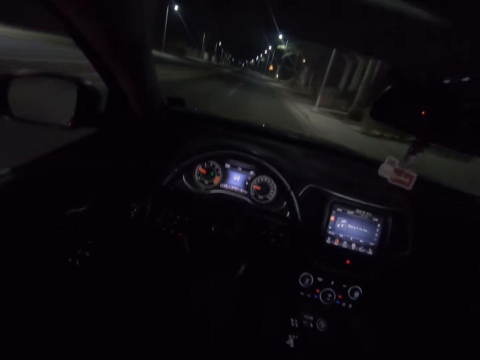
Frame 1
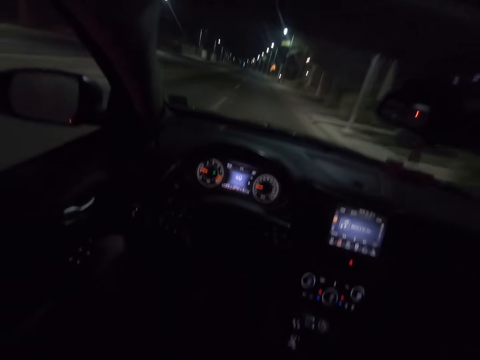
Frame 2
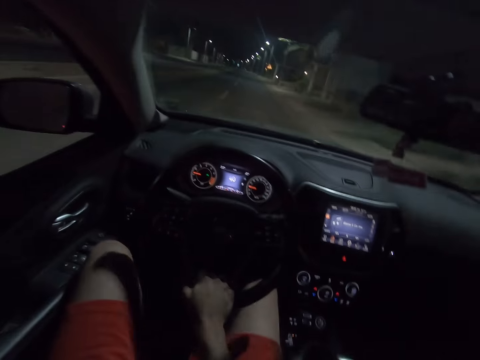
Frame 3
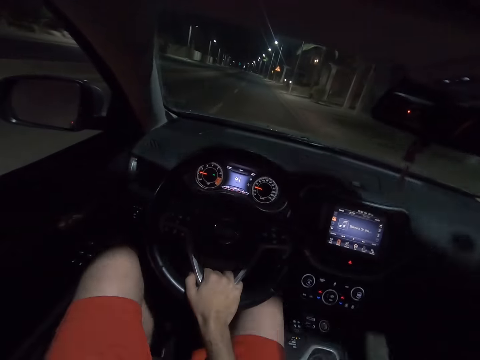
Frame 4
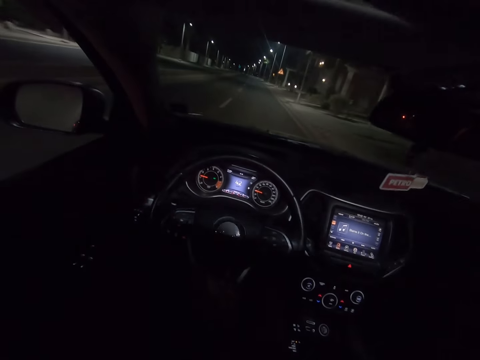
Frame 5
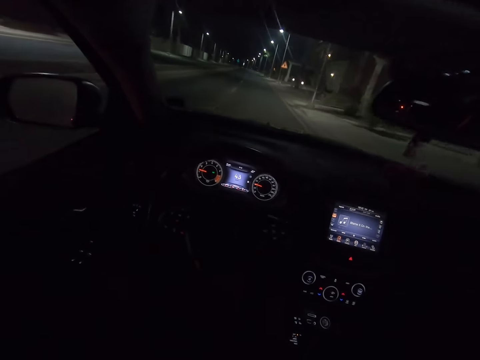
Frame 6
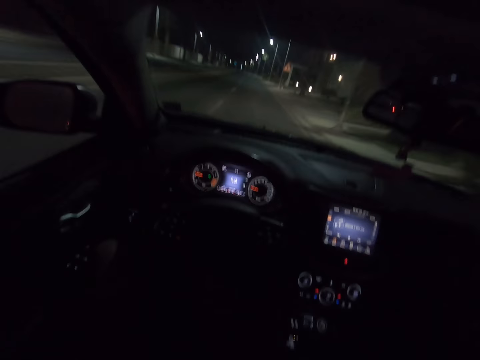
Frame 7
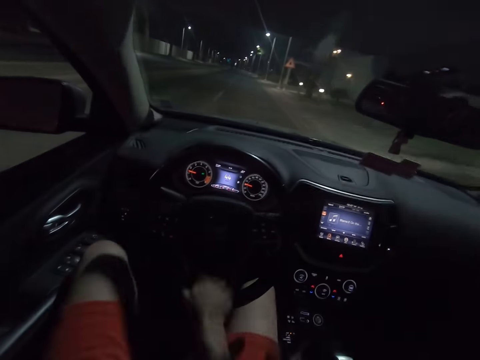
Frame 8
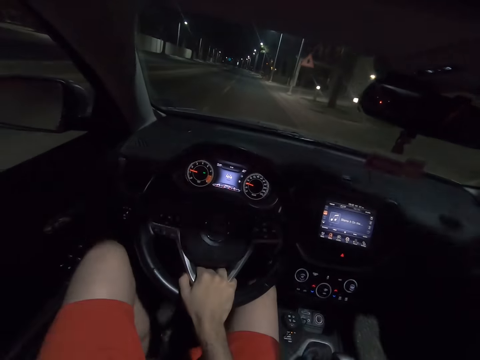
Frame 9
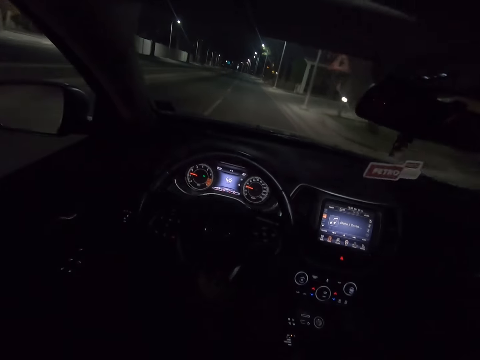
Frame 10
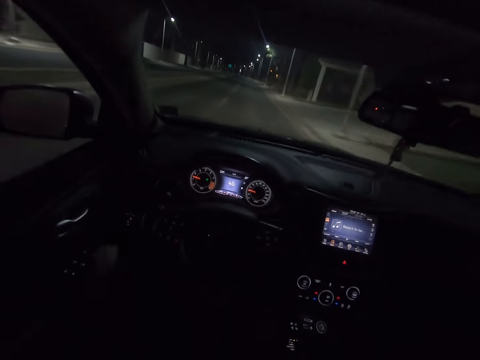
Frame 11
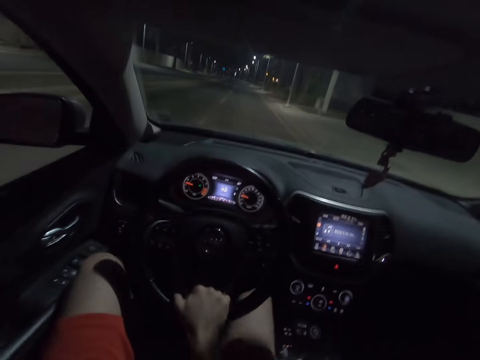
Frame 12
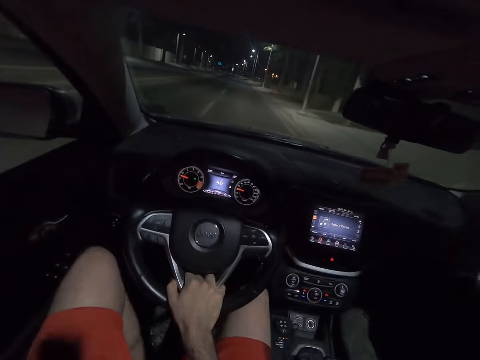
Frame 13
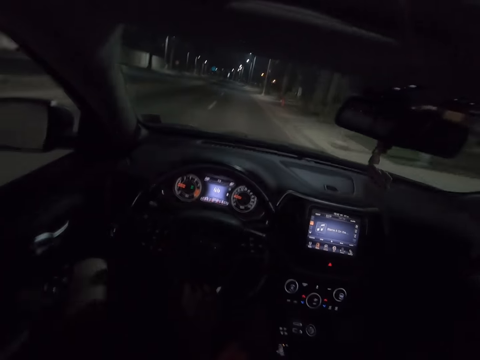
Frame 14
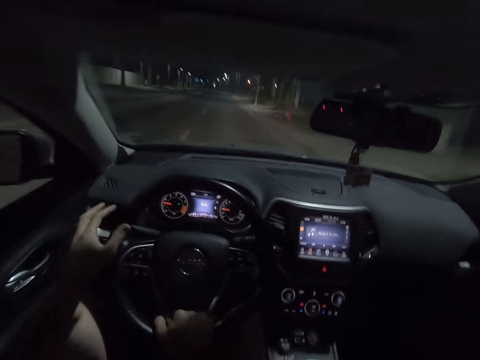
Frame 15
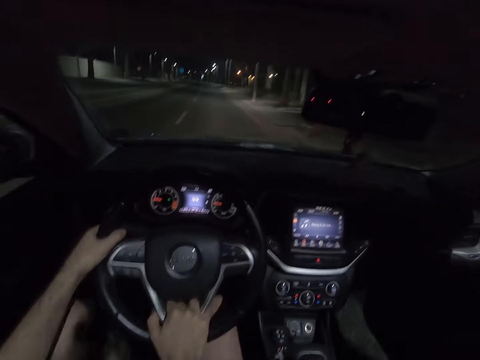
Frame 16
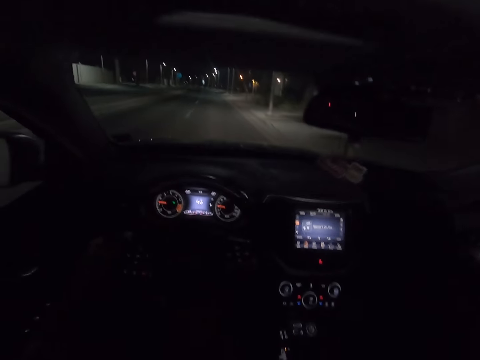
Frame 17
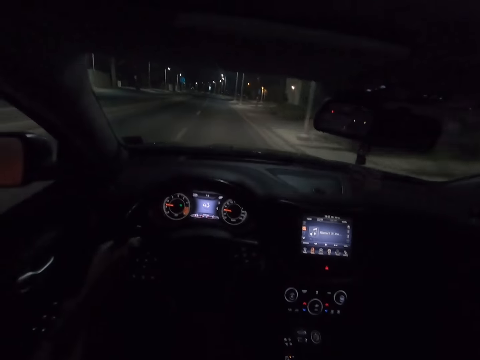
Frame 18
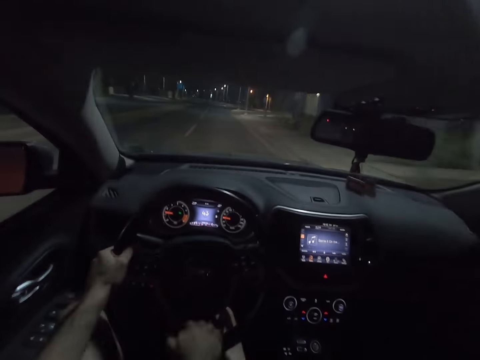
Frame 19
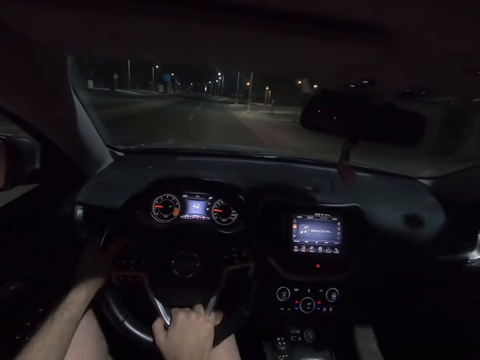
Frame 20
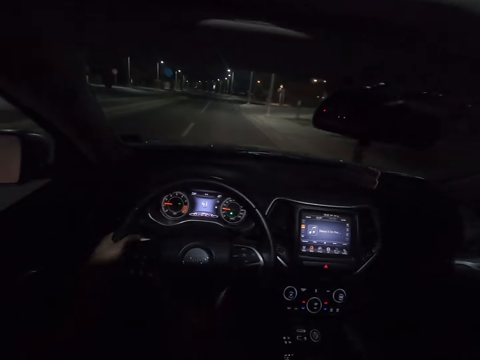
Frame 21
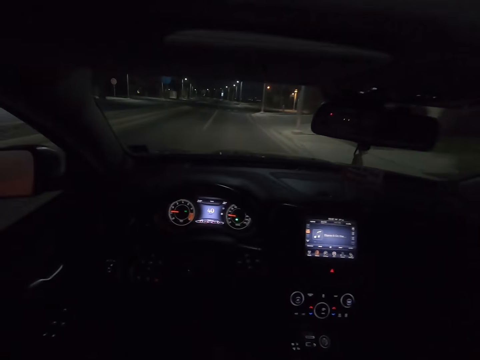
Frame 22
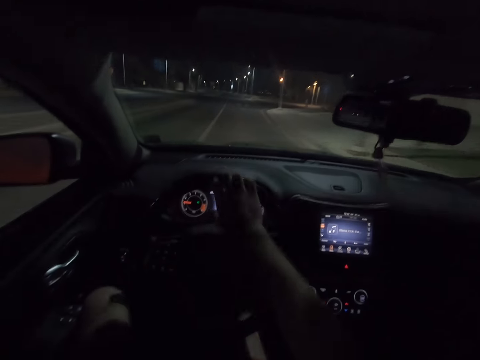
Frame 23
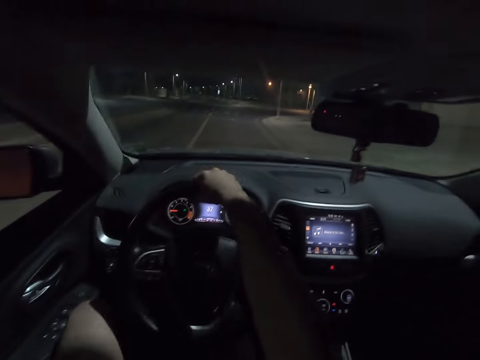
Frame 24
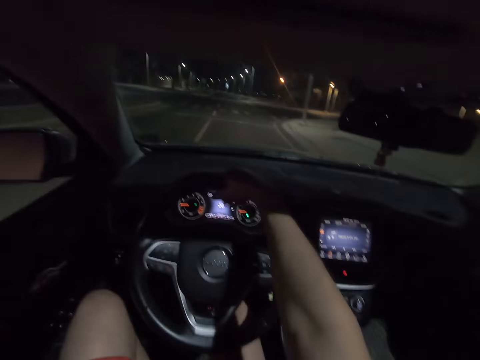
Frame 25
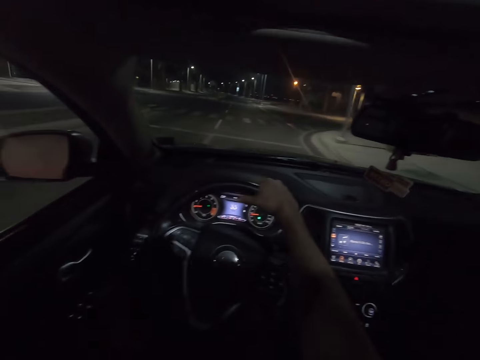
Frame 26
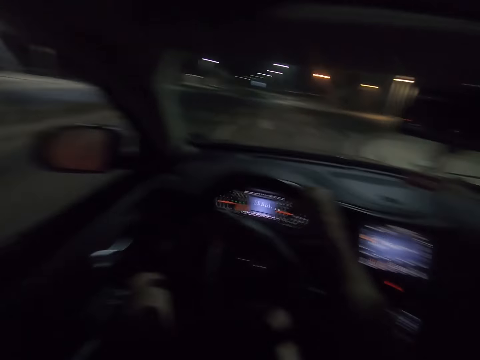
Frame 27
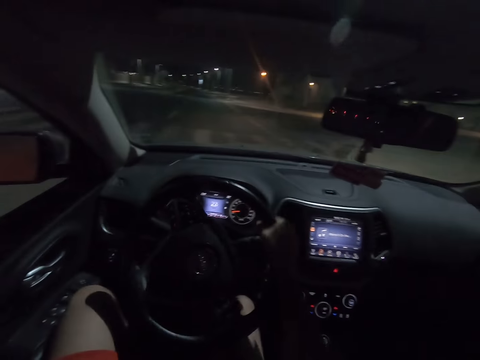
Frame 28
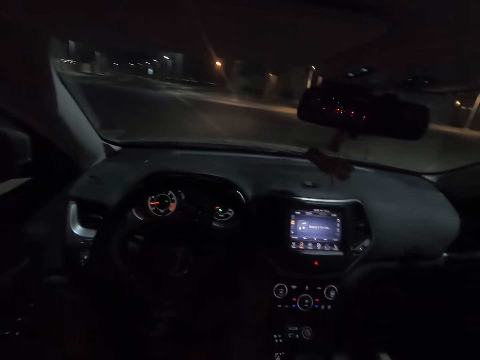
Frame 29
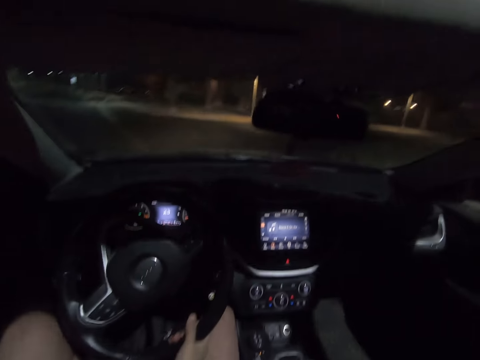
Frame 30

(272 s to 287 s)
The camera wearer raises the arm.

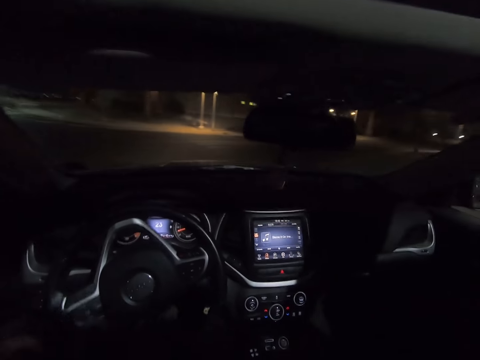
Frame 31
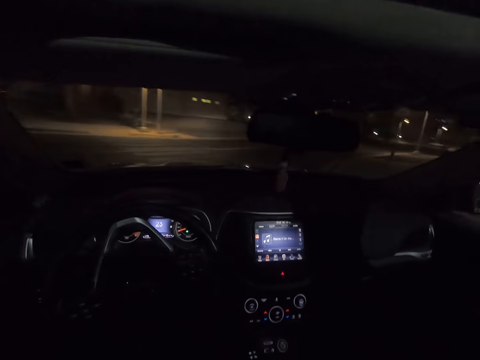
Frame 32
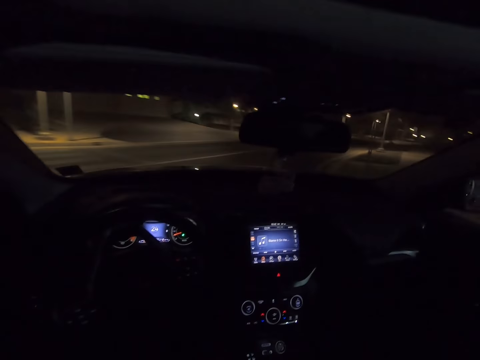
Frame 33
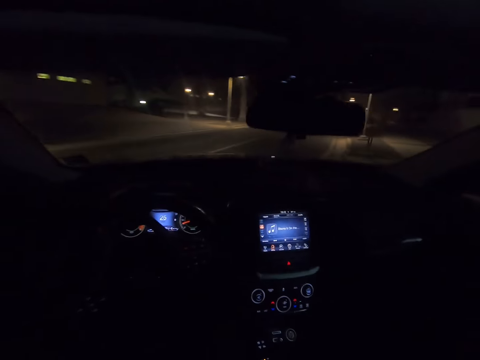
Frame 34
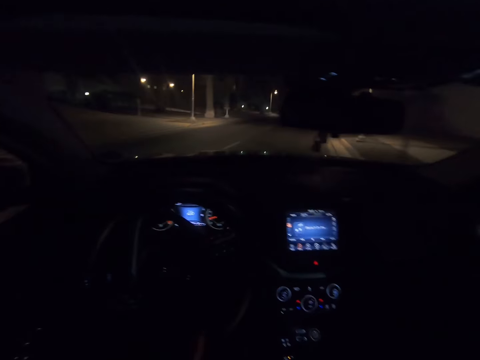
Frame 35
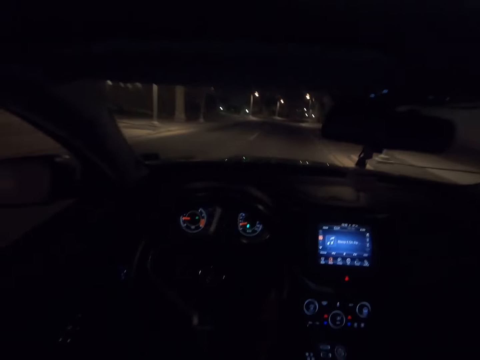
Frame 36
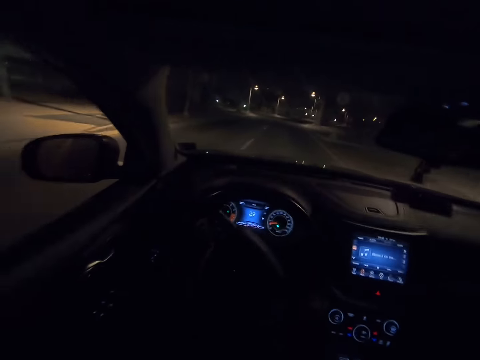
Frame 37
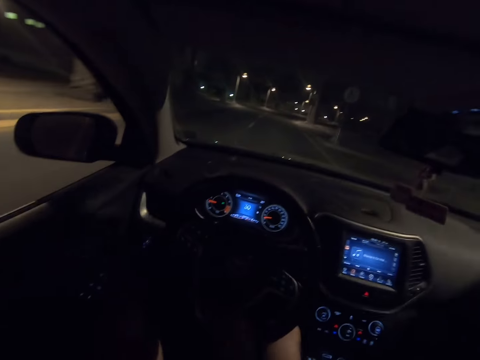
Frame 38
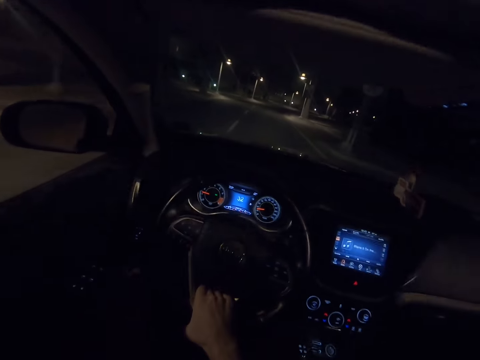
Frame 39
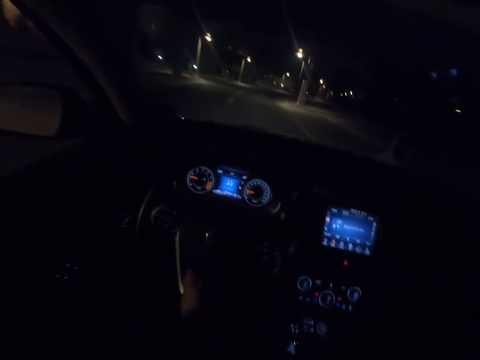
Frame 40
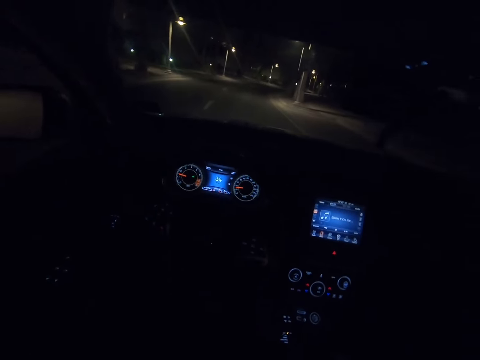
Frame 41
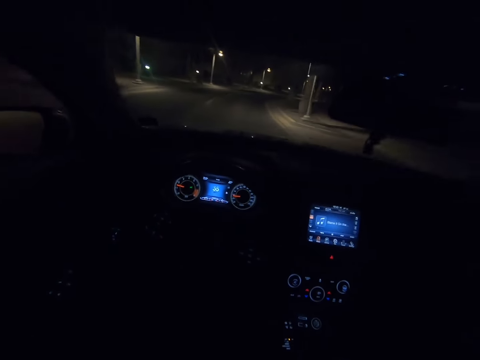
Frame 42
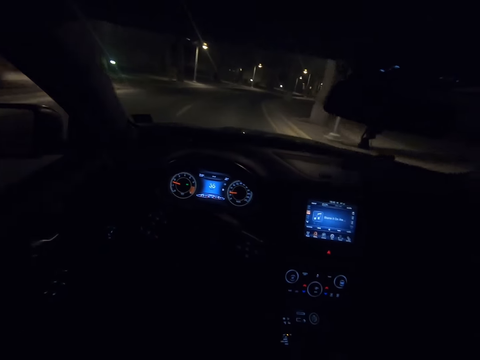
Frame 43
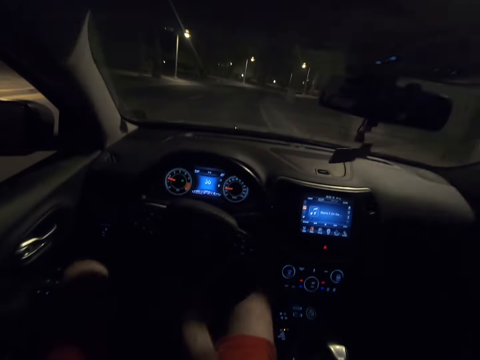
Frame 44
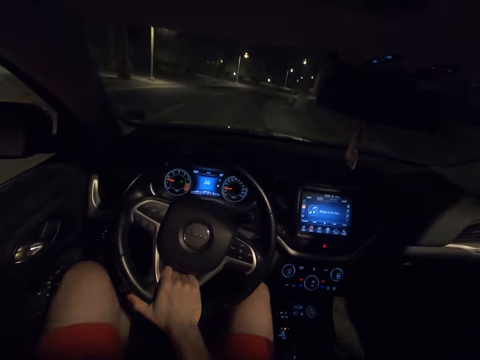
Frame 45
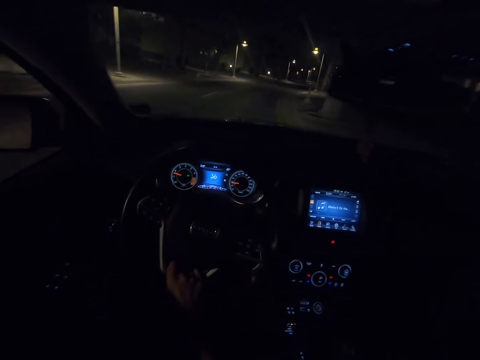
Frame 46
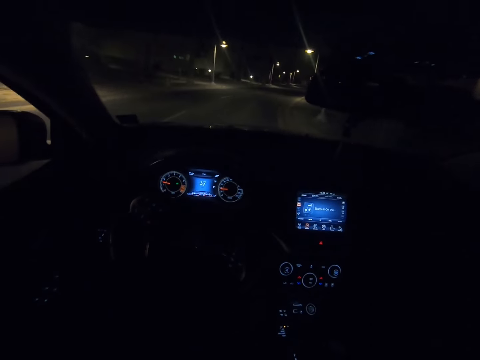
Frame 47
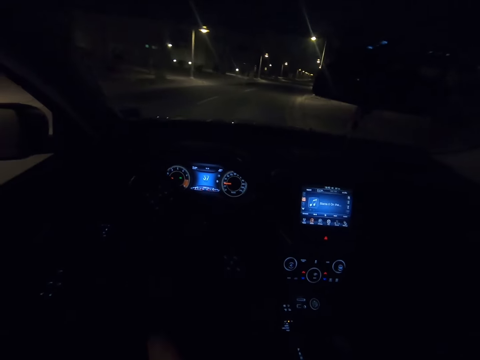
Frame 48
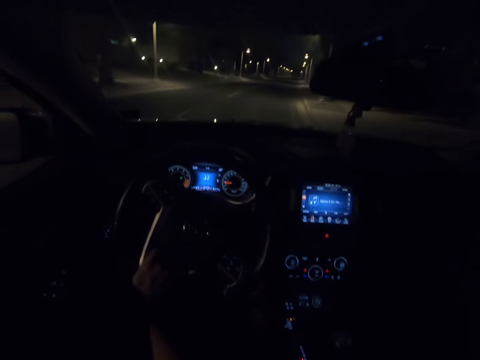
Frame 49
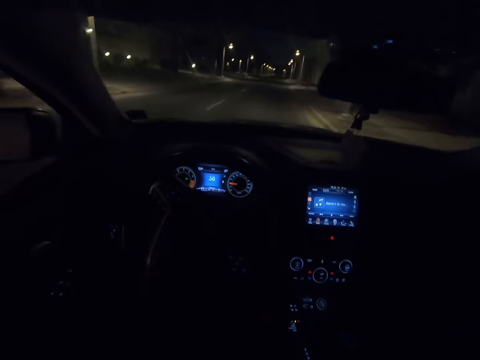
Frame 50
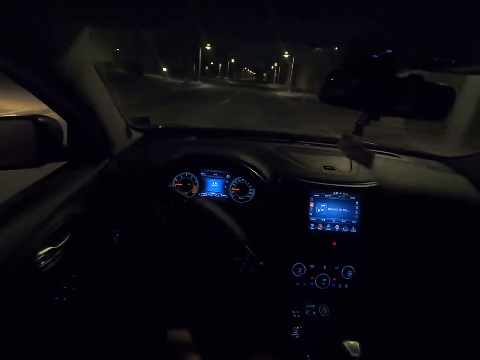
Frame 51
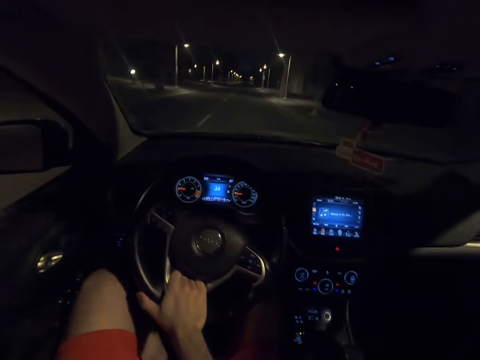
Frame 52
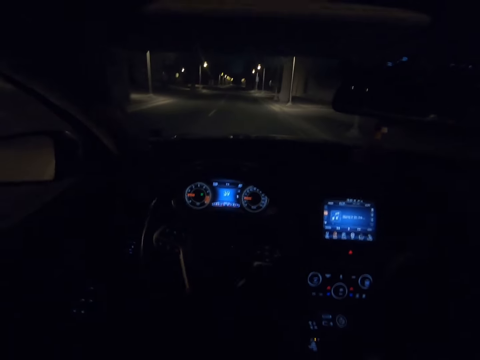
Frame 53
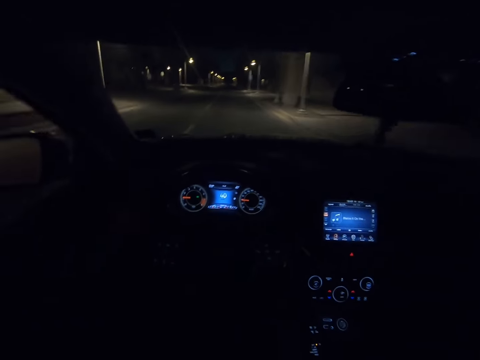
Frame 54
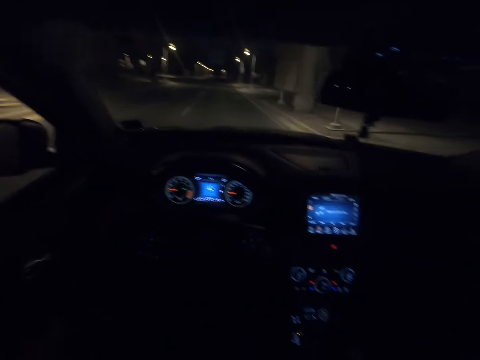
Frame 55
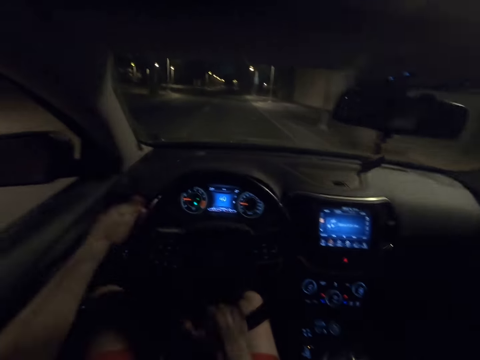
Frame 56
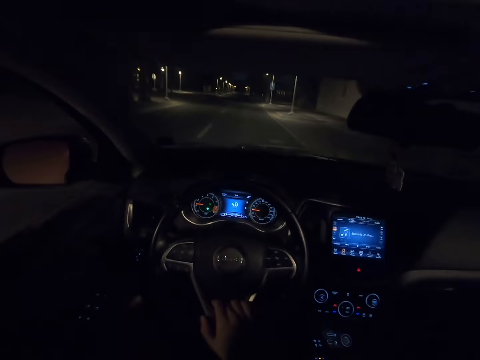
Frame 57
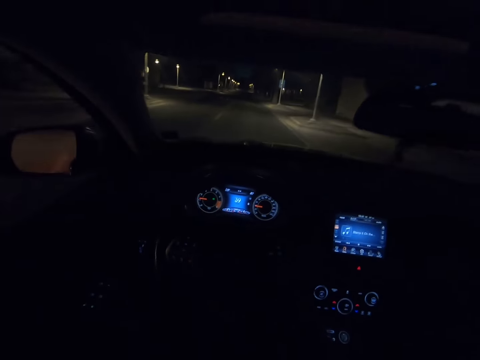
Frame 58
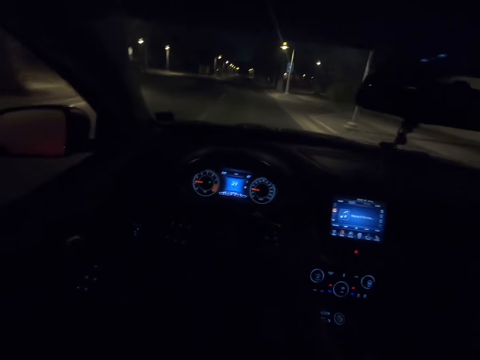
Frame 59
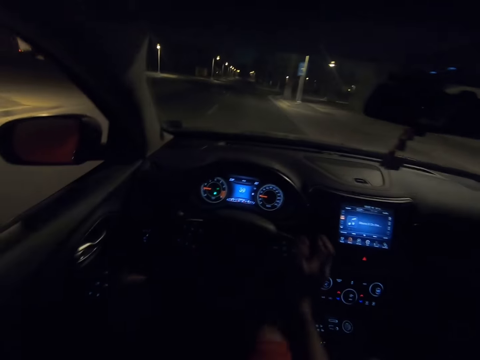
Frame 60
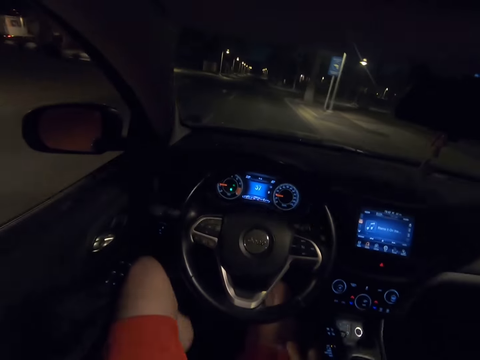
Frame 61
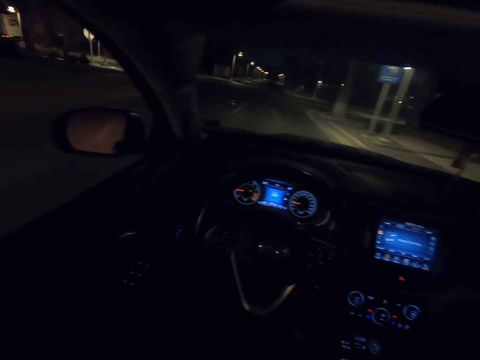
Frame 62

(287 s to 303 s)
The camera wearer raises the hand.
